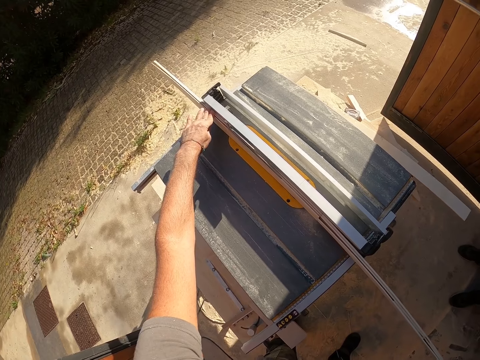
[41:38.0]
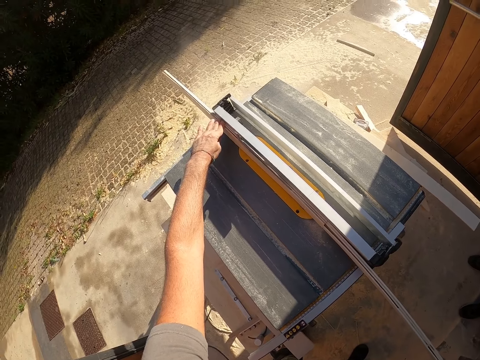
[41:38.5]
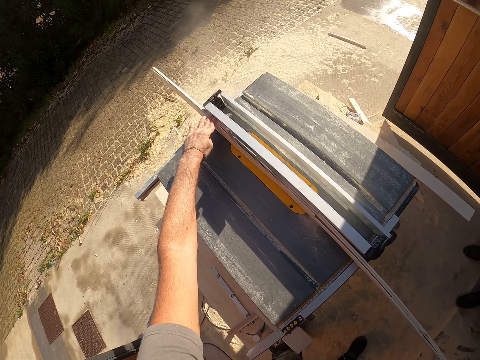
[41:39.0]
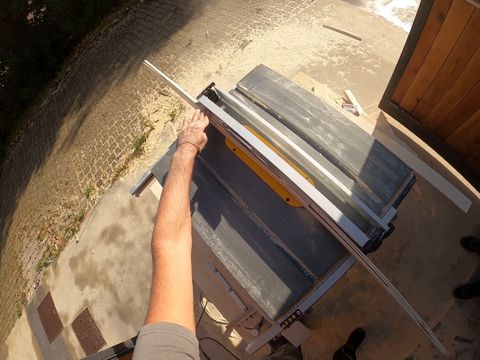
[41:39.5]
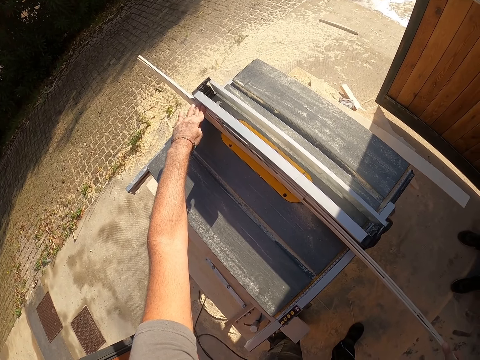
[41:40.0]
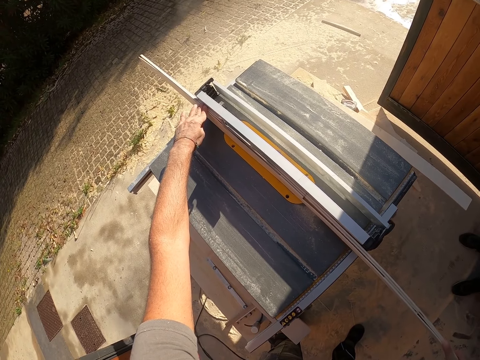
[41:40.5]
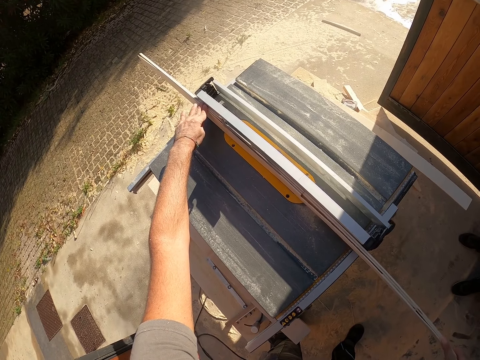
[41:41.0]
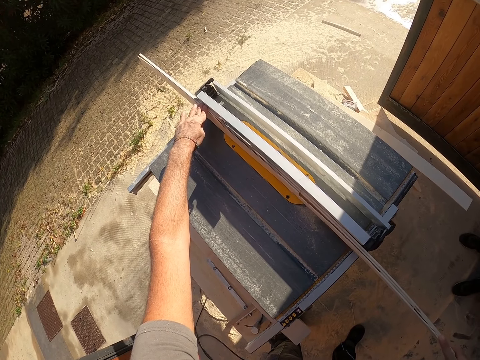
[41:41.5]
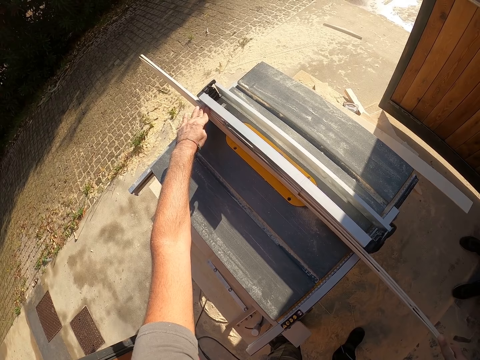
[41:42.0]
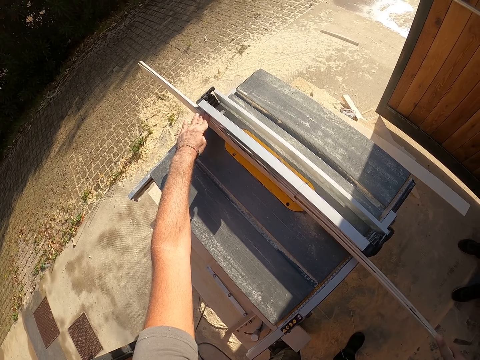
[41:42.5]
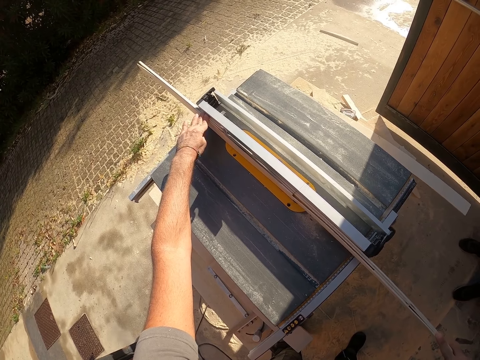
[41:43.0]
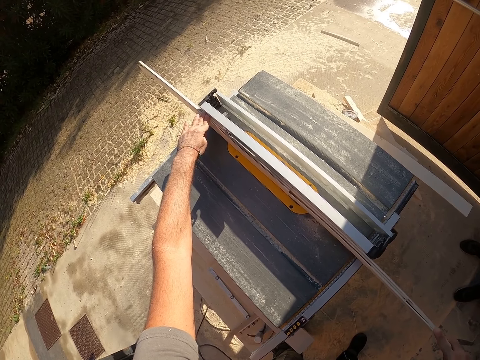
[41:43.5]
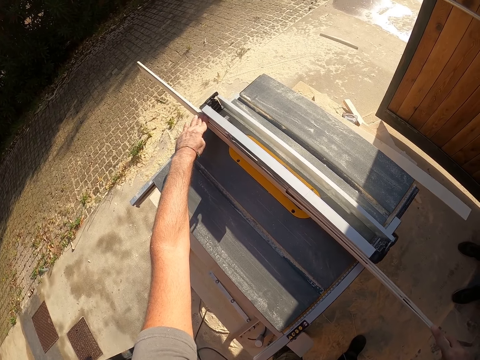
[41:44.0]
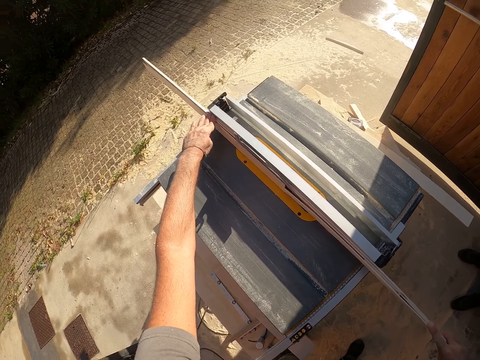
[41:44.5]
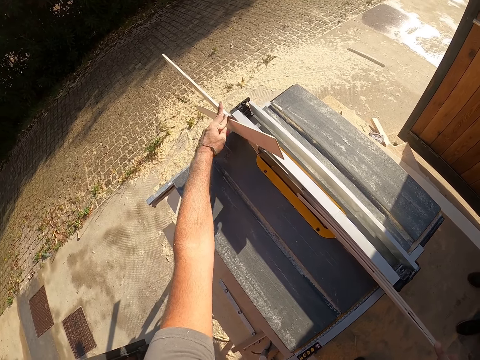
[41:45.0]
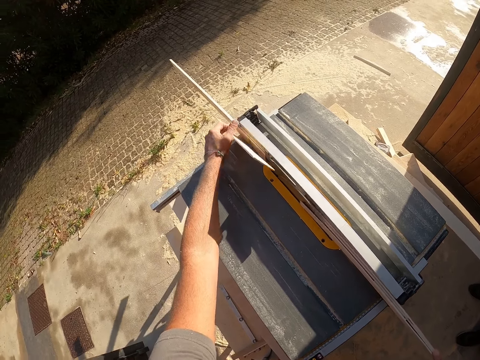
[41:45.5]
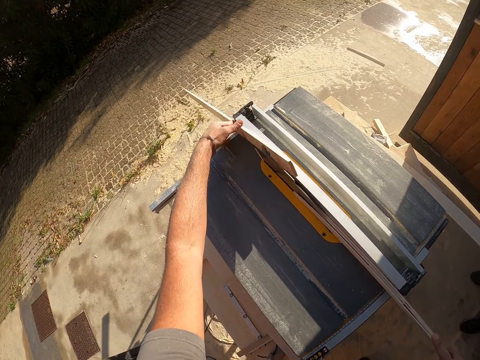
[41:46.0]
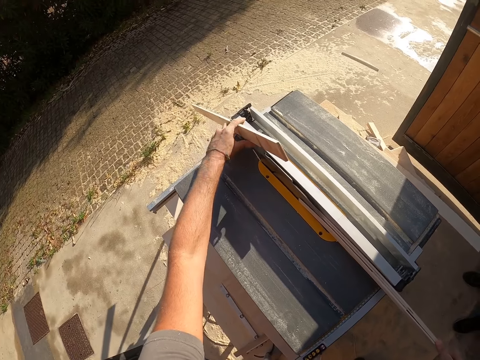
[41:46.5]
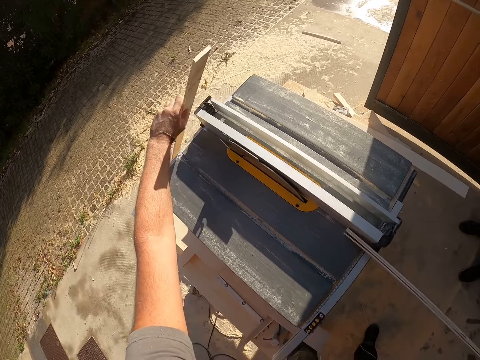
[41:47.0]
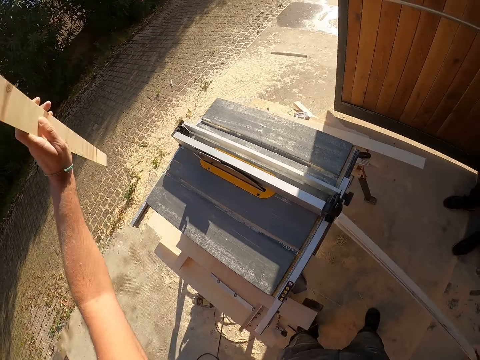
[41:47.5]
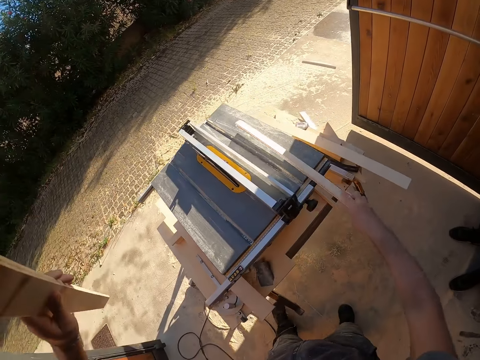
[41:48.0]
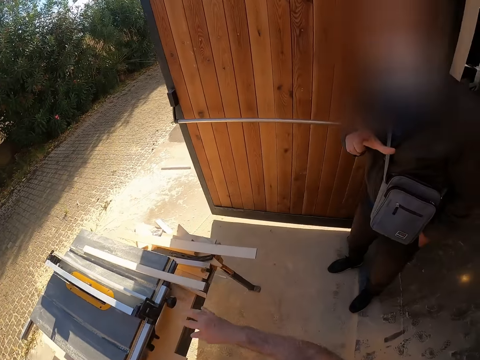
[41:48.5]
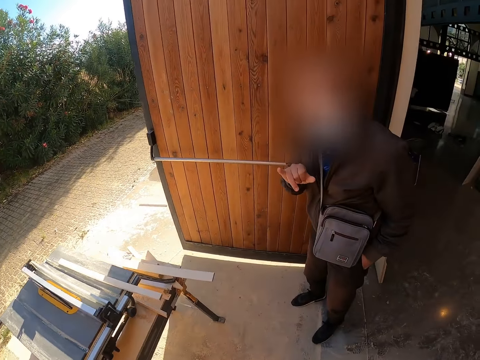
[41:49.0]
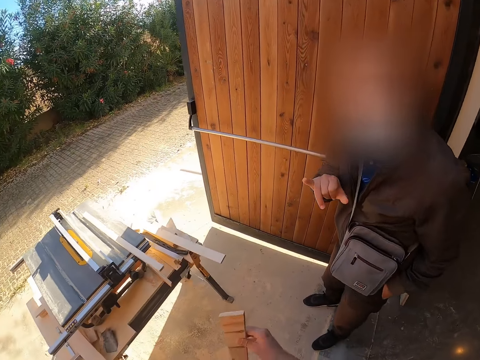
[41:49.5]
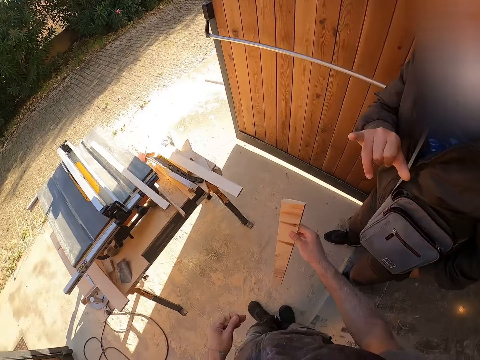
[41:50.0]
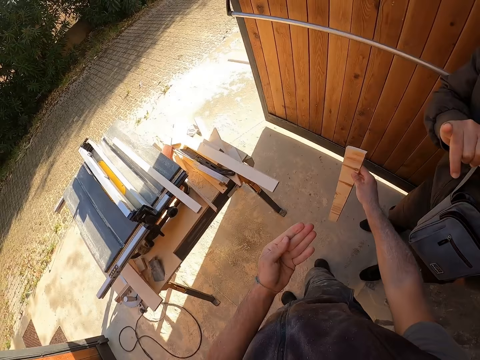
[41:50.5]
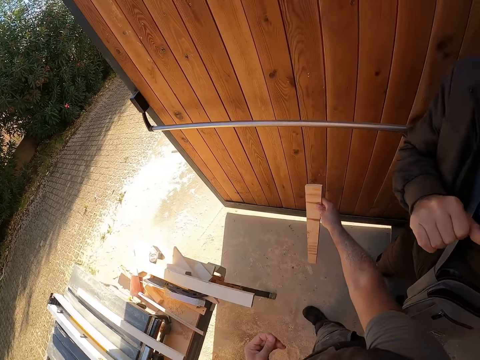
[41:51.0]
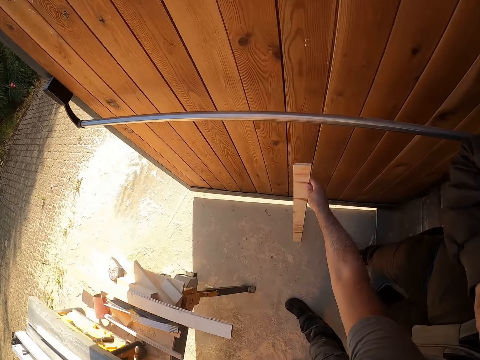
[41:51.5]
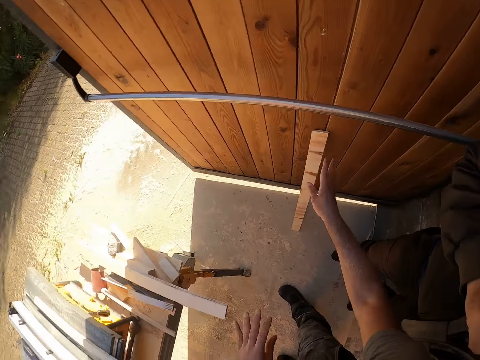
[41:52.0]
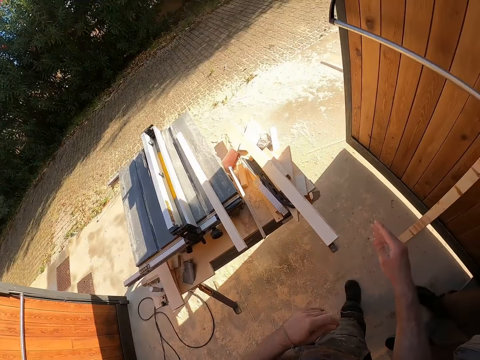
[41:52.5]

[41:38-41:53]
The camera wearer smoothens the wood on the wood smoothing machine. He cuts the plywood with the saw table. He drops the sliced plywood on the ground with his left hand. He holds the sliced plywood from the saw table with his left hand. He raises the wood with his left hand. He drops the plywood in his left hand on the saw table. He looks around. He holds the wood with his right hand. He walks around. He drops the plywood on the ground with his right hand. He places the wood against the wall. He looks around.

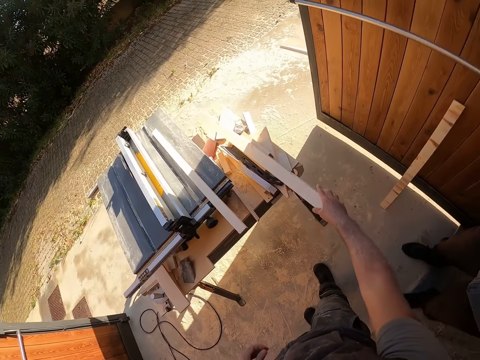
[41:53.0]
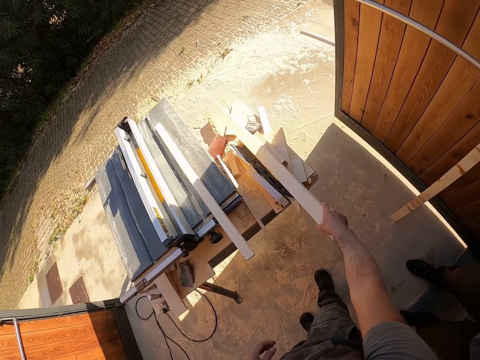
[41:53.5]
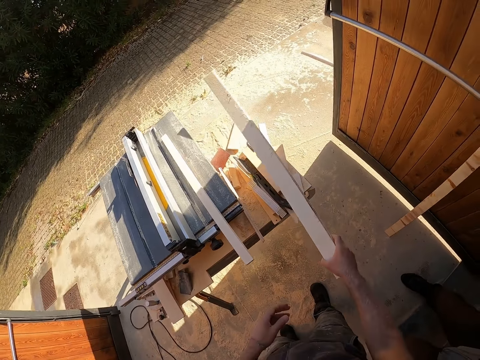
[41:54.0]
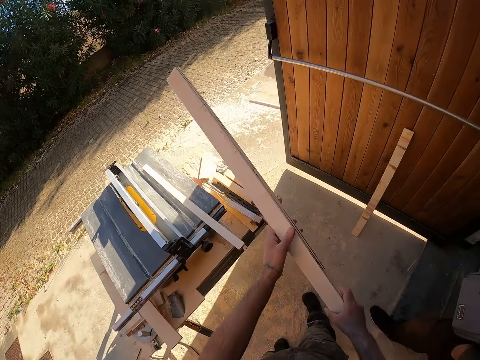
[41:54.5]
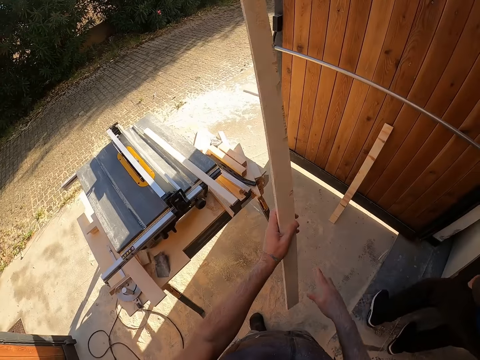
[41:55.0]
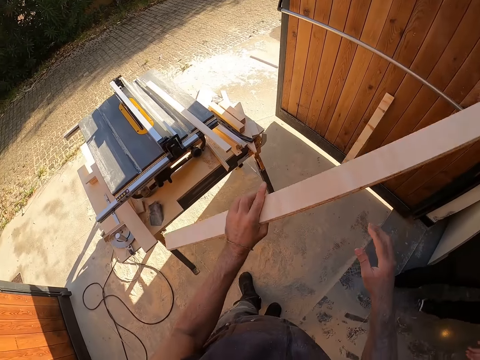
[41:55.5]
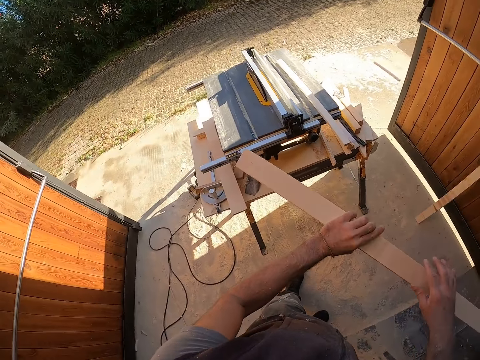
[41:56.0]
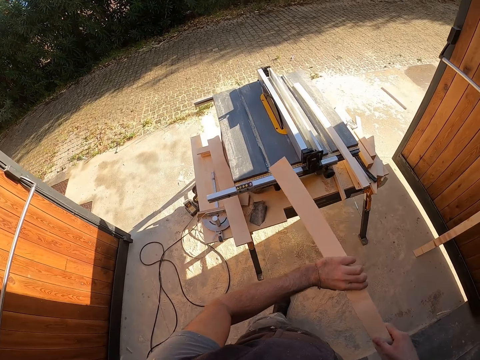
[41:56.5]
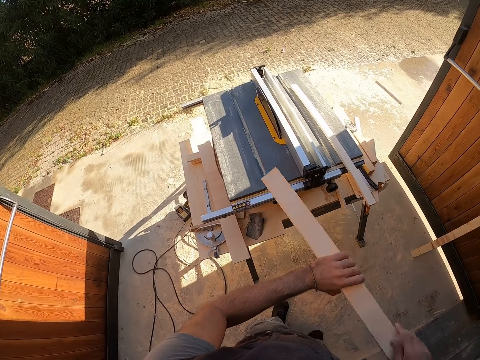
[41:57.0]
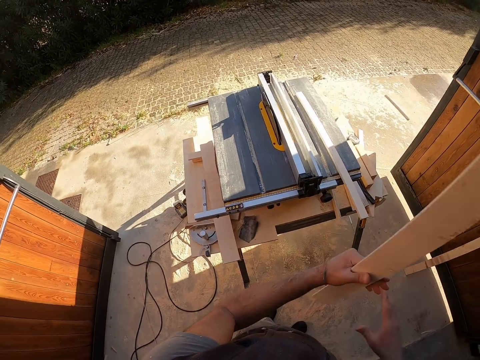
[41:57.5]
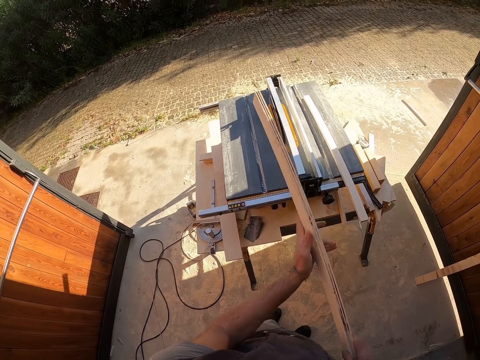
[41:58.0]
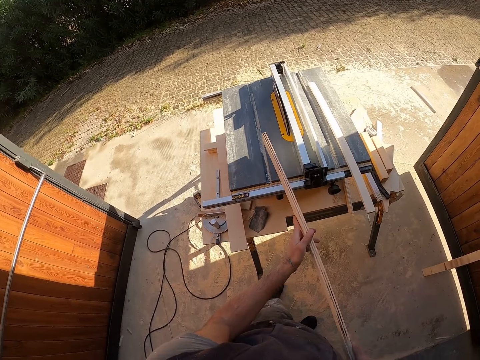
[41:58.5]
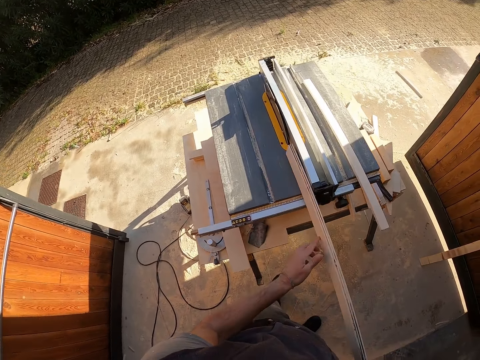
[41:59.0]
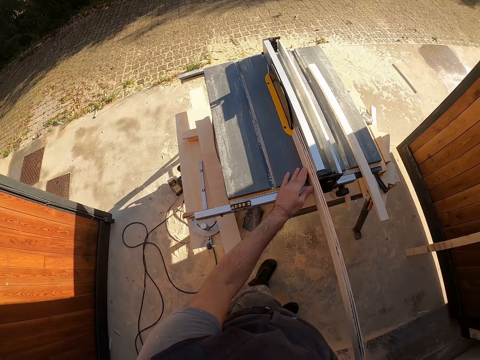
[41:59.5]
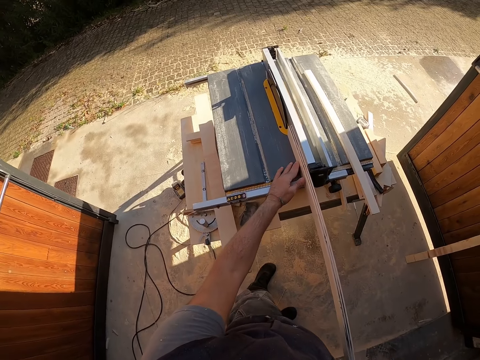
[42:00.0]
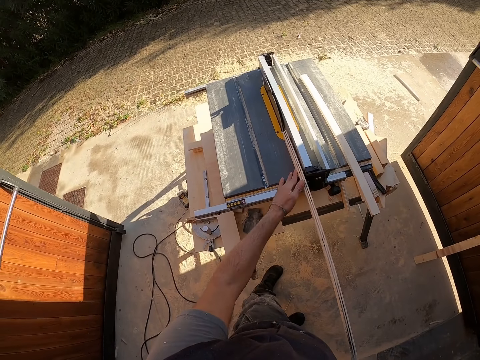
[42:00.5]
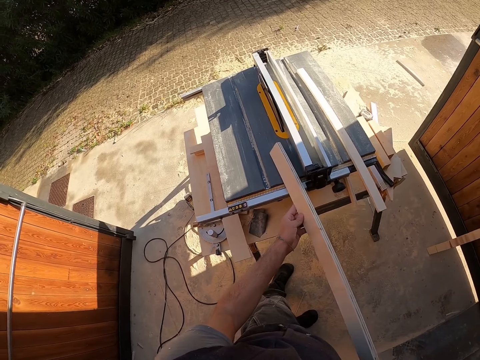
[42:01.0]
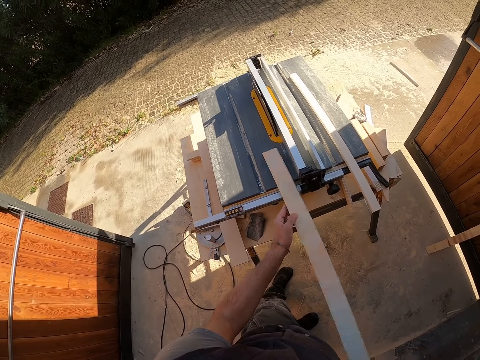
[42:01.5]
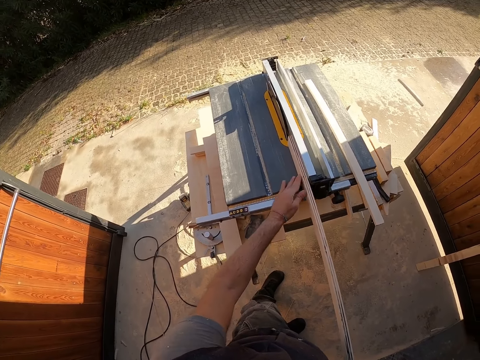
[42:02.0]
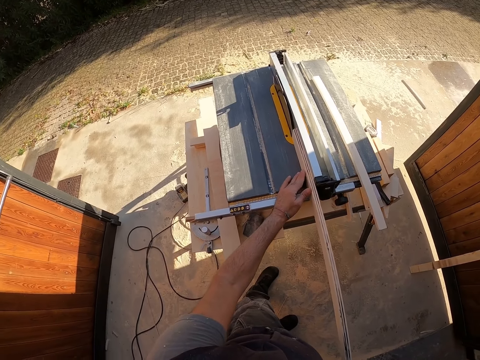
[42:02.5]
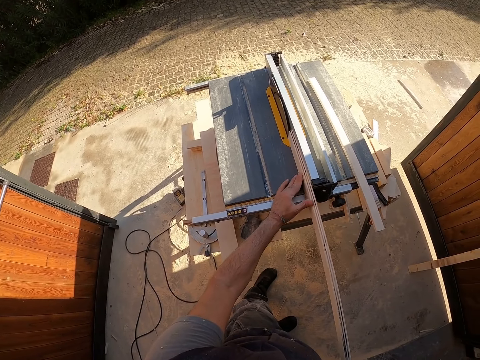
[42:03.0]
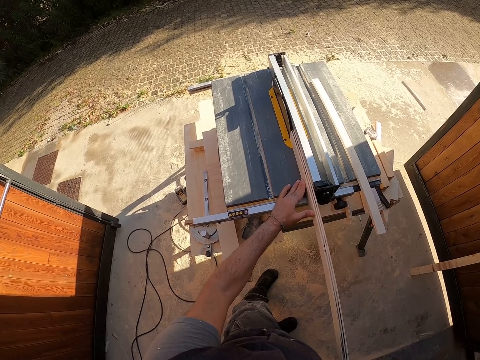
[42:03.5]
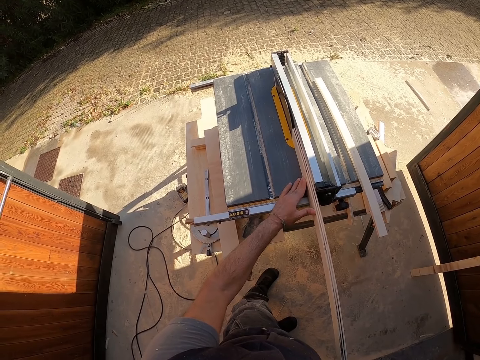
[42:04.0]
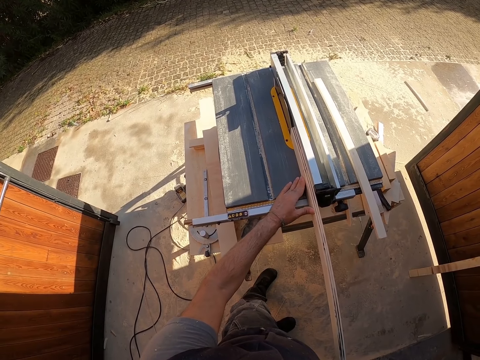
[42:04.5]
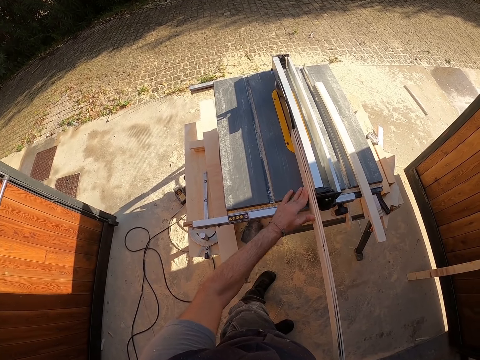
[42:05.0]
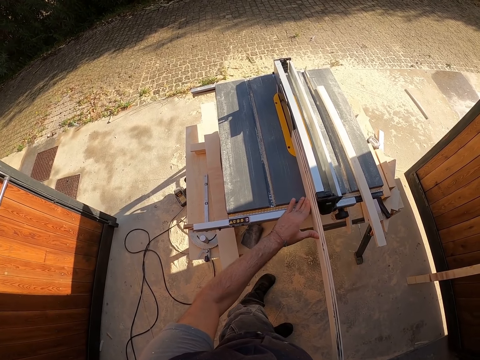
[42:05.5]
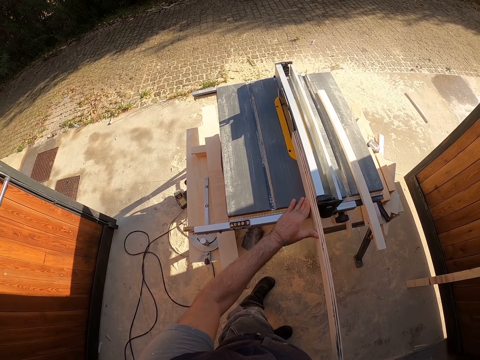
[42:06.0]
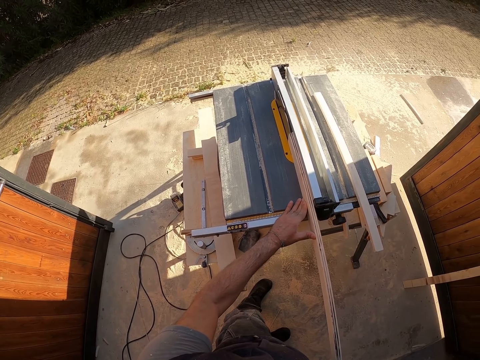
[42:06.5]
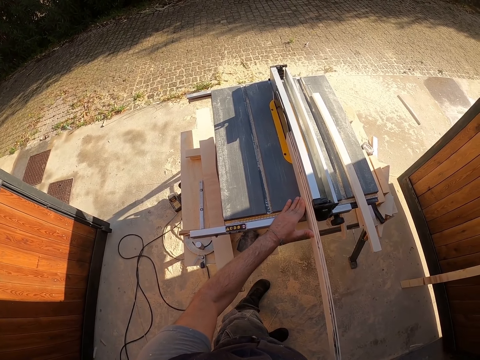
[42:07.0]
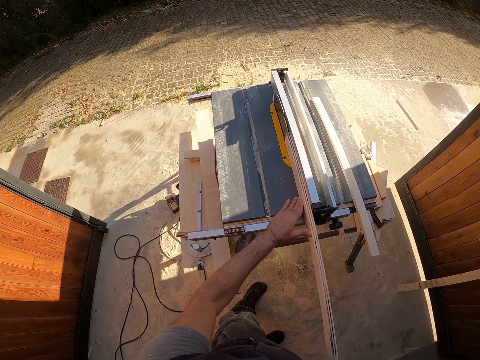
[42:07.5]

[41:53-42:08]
The camera wearer picks the plywood from the saw table with his right hand. He holds the plywood with both hands. He holds the plywood with his left hand. He rotates the wood in the left hand. He holds the plywood with both hands. He holds the plywood with his left hand. He rotates the wood with his left hand. He holds the plywood with both hands. He places the plywood on the saw table with his right hand. He places the plywood on the saw table with both hands. He turns the plywood on the saw table with both hands. He tilts the wood on the wood smoothing machine. He places the plywood on the saw table with both hands. He smoothens the wood on the wood smoothing machine. He moves his left hand on the plywood on the saw table. He does it again.
